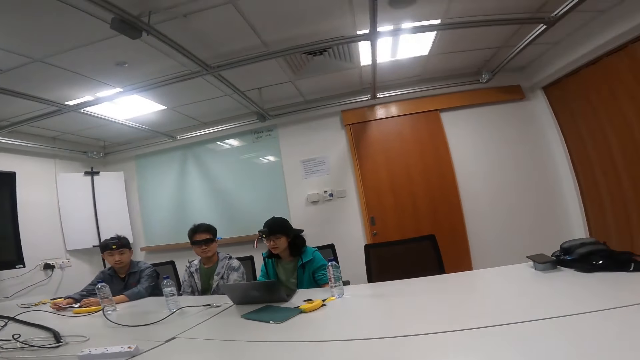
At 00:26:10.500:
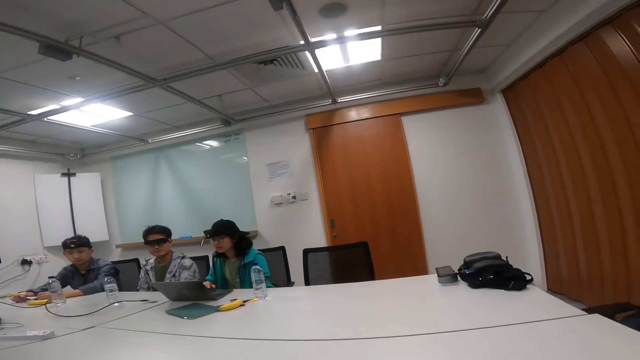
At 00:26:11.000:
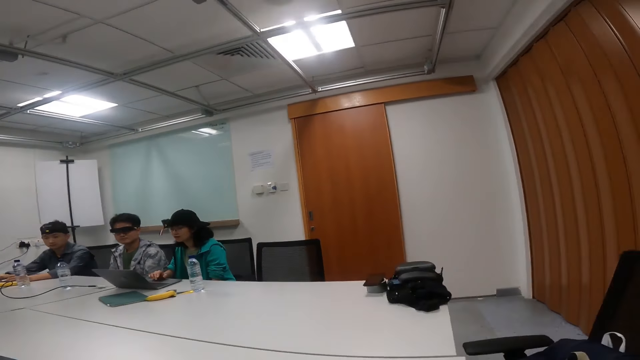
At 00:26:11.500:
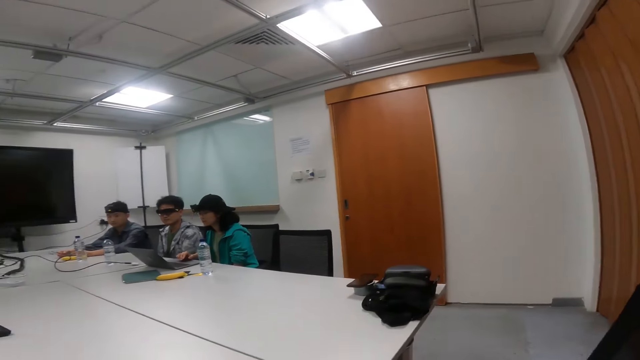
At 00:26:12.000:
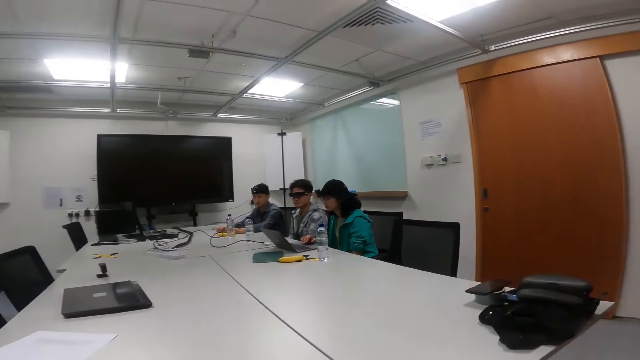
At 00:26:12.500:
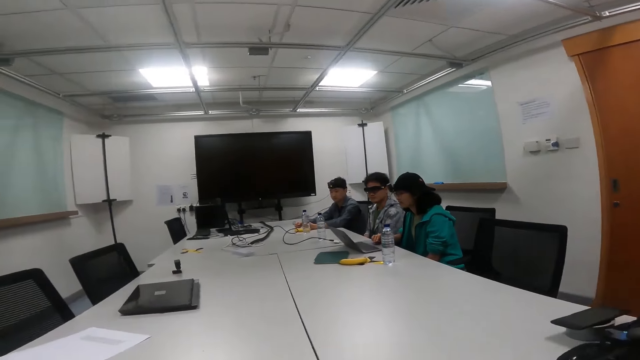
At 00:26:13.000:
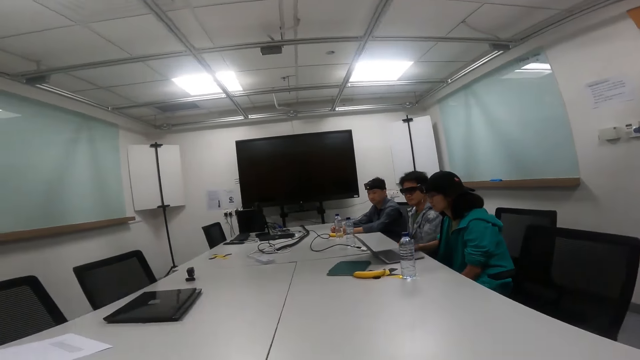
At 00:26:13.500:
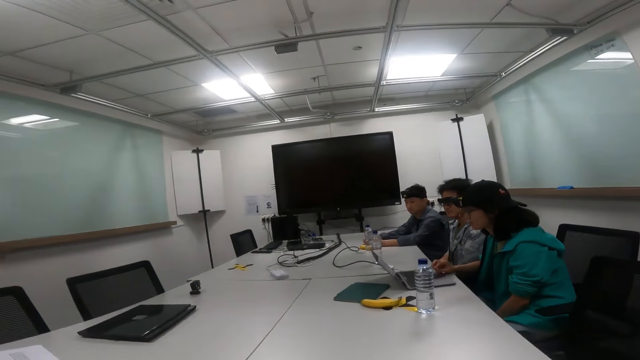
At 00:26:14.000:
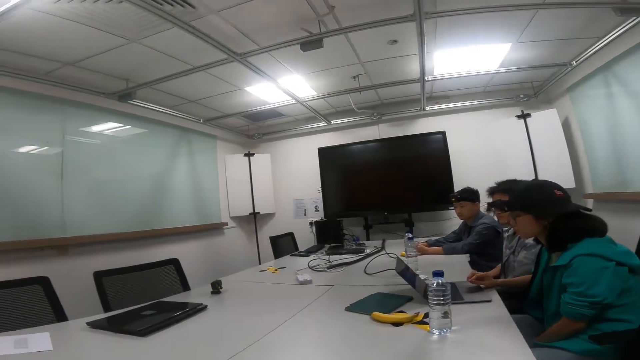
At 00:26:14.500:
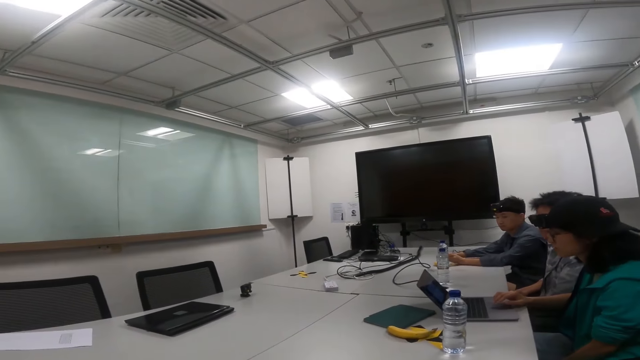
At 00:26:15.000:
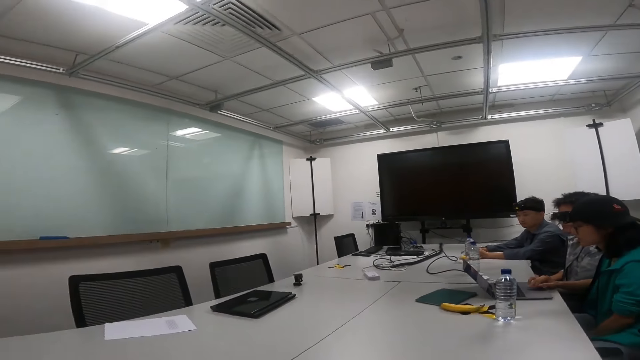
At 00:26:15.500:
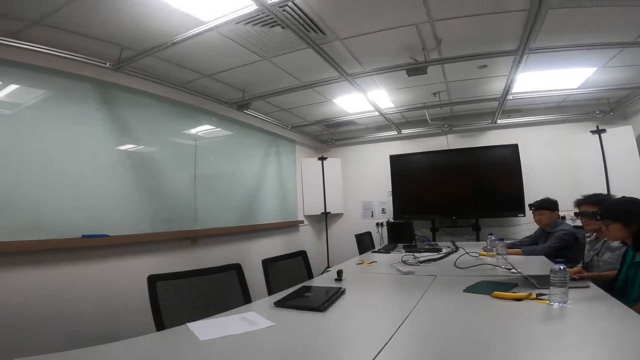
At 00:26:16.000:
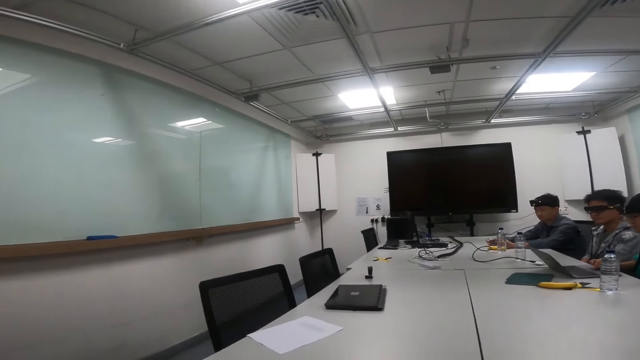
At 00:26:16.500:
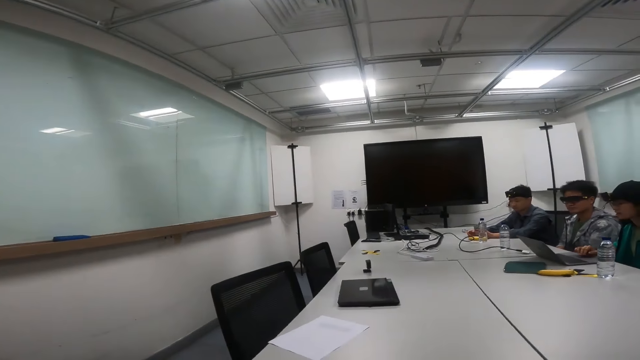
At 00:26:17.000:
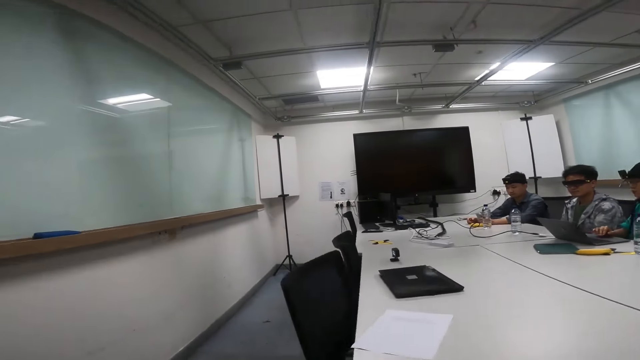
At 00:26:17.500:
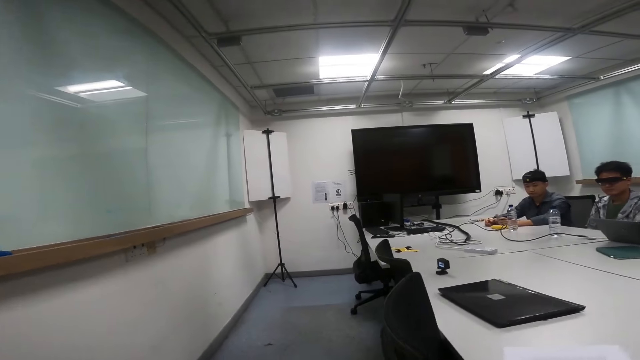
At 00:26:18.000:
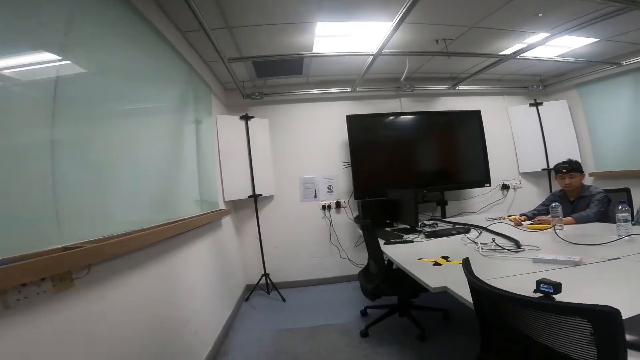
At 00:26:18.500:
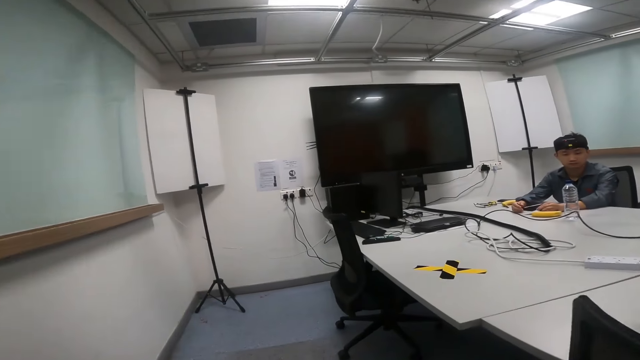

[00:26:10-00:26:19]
The camera wearer moves around the meeting room. A person talks in the meeting room.

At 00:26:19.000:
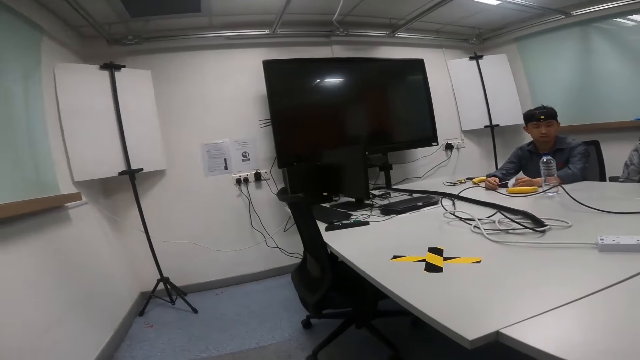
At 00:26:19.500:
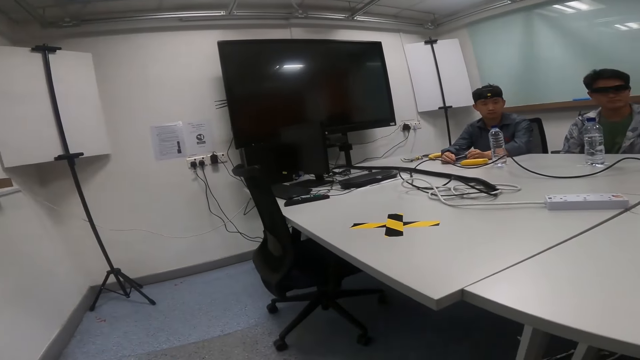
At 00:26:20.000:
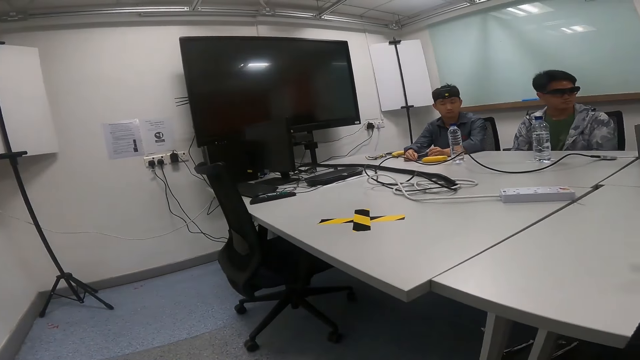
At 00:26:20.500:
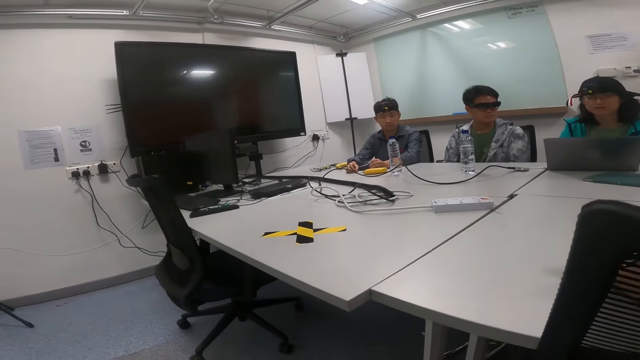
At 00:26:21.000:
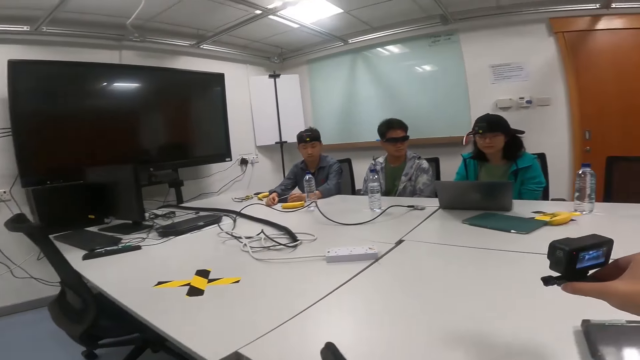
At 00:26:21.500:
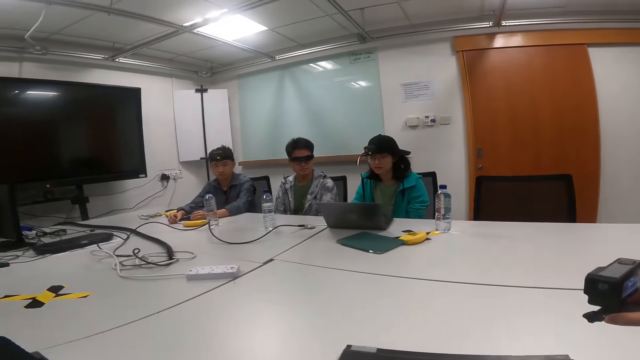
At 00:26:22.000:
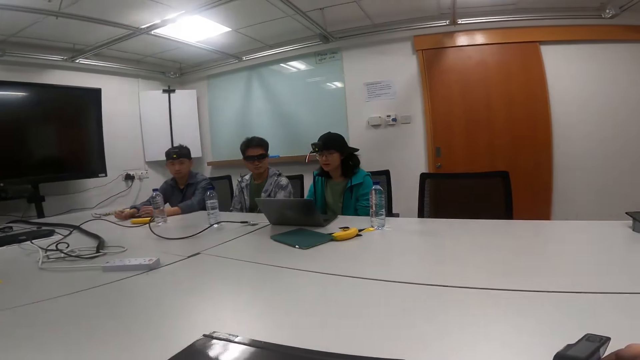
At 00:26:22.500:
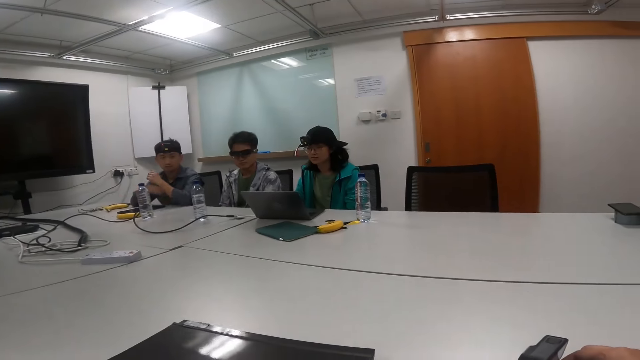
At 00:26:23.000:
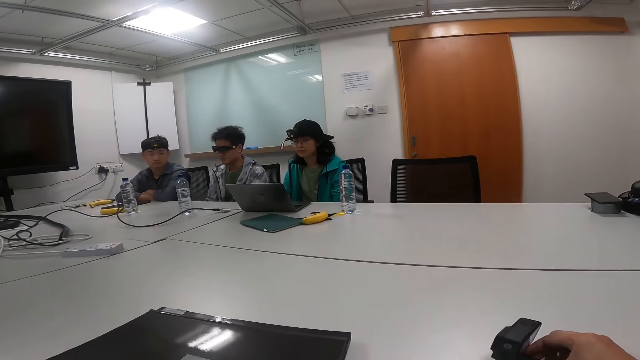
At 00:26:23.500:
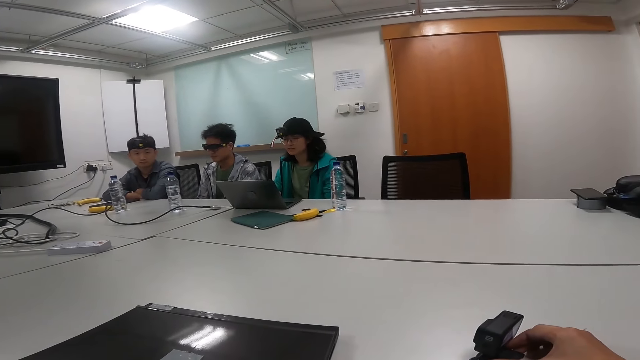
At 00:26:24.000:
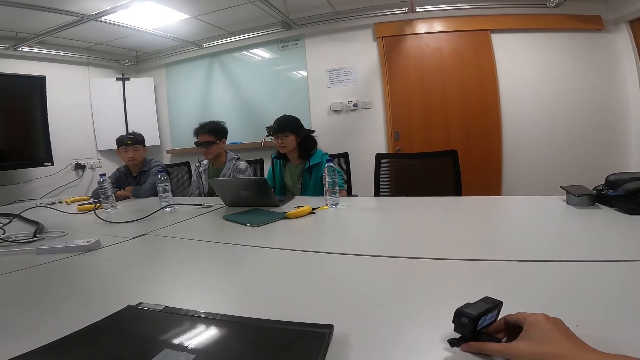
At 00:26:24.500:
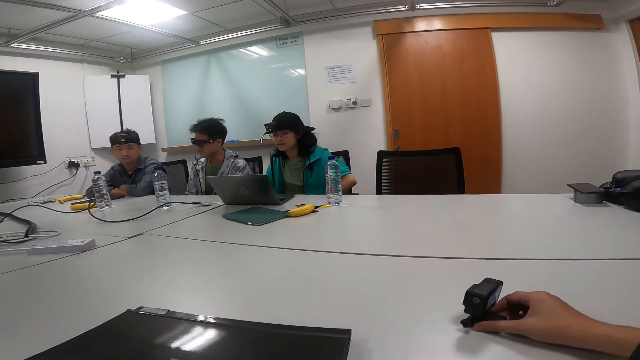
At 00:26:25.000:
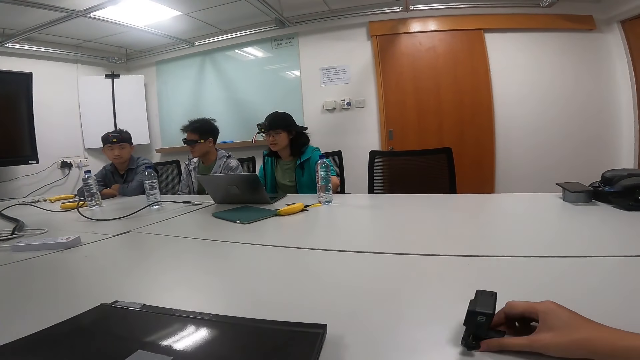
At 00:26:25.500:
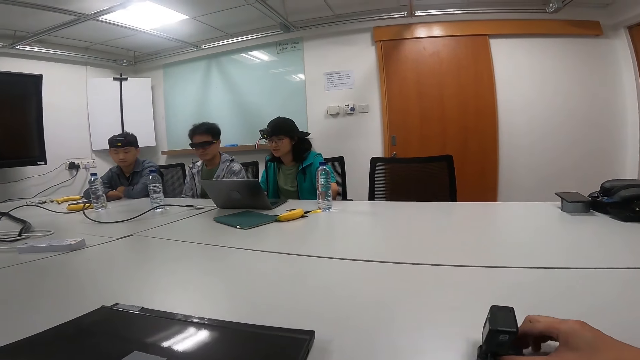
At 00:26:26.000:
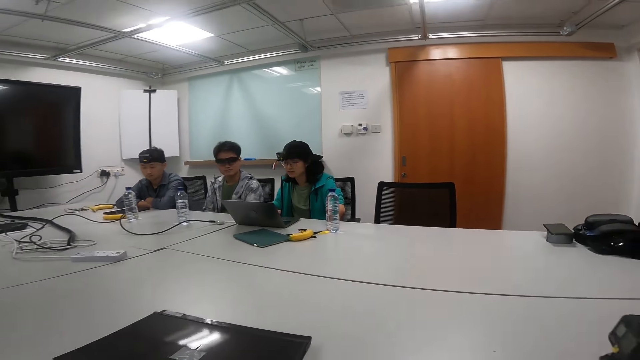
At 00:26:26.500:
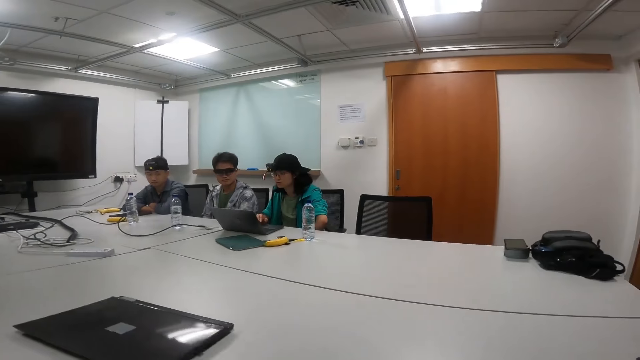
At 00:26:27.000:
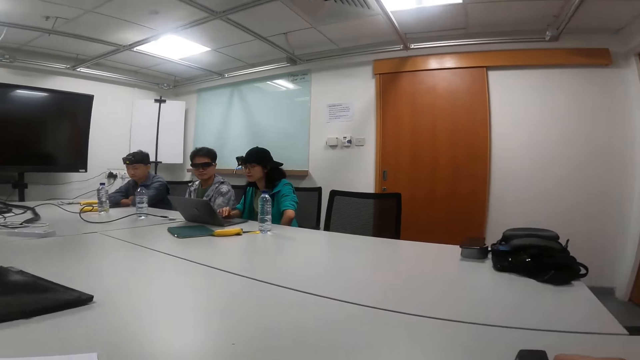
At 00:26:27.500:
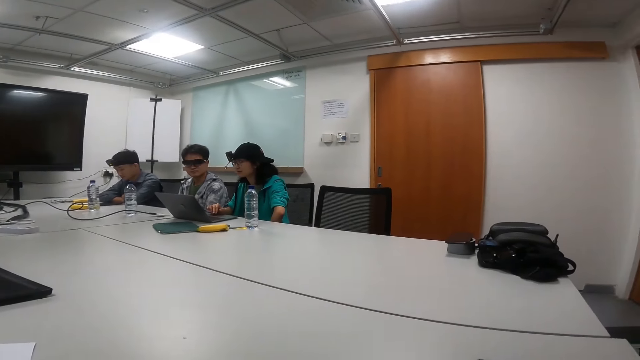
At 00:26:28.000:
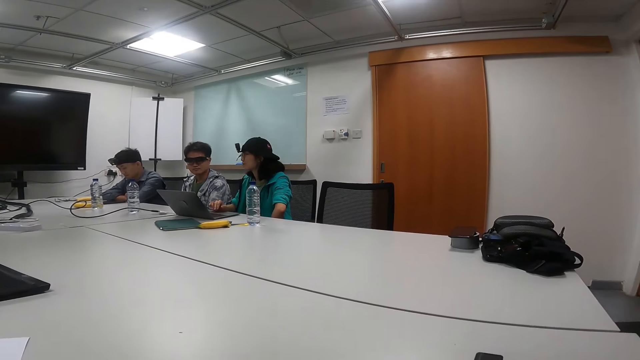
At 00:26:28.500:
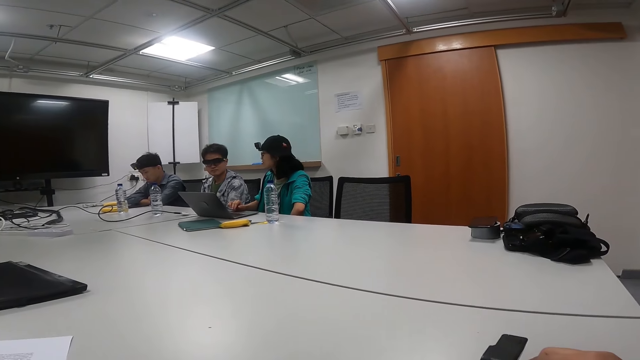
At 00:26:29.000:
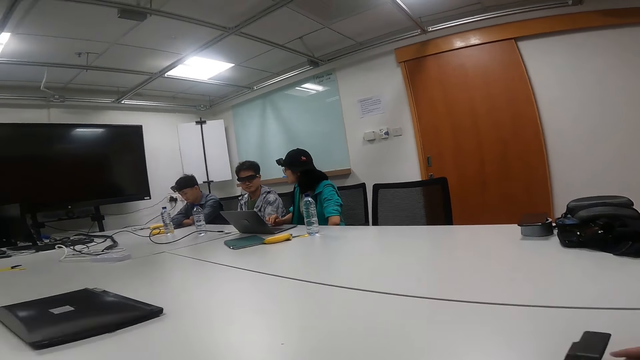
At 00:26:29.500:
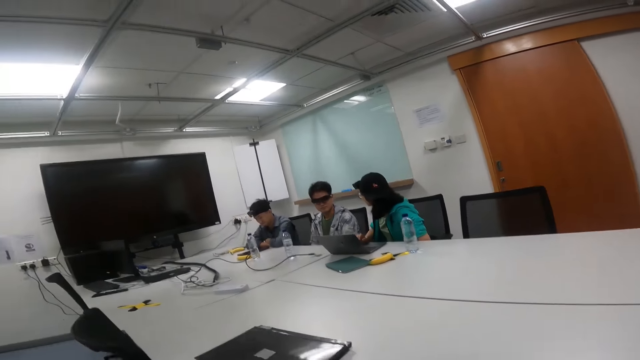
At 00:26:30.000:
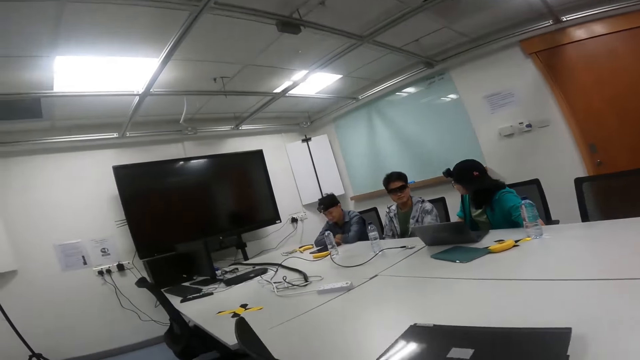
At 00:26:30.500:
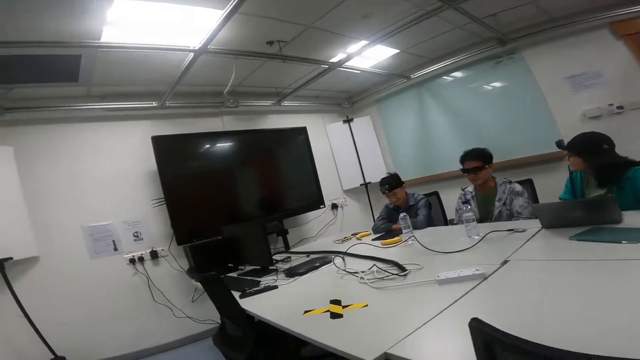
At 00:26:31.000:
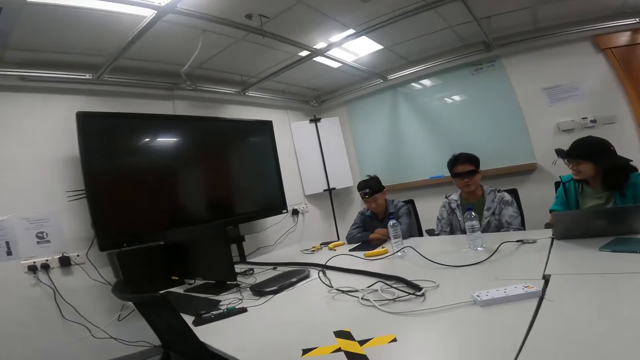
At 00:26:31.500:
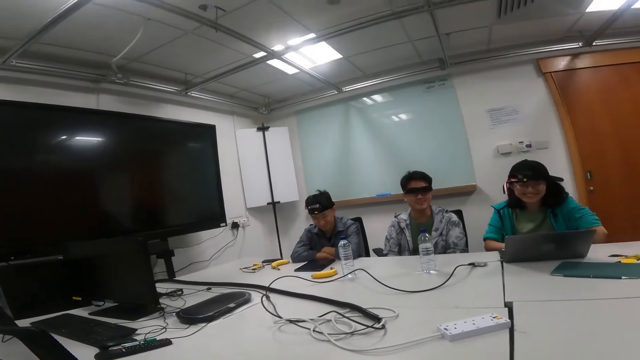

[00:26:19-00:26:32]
The camera wearer moves the video recorder on the table.
